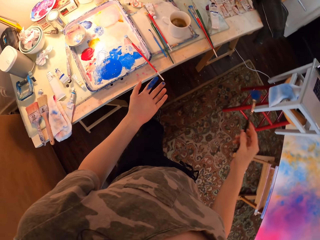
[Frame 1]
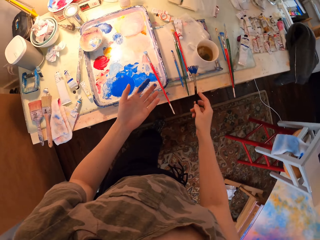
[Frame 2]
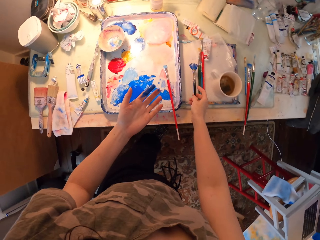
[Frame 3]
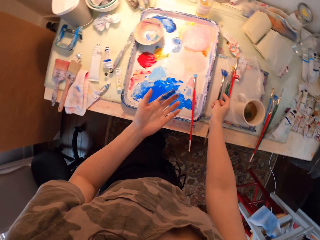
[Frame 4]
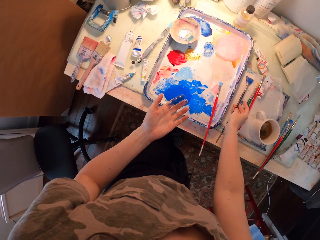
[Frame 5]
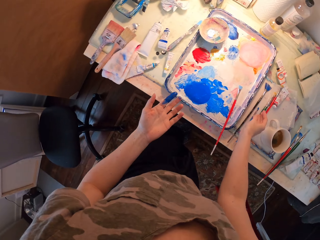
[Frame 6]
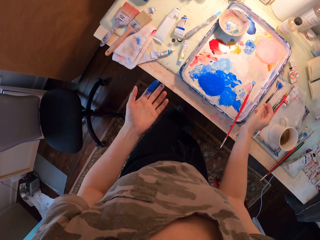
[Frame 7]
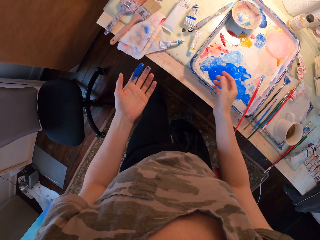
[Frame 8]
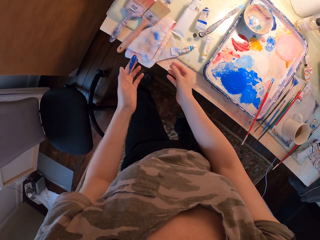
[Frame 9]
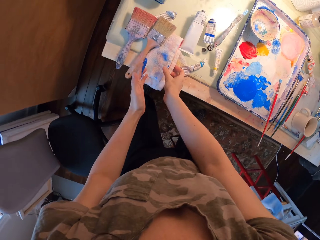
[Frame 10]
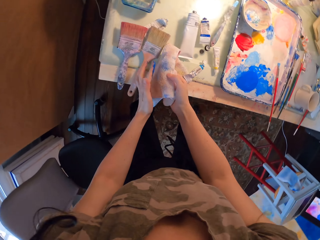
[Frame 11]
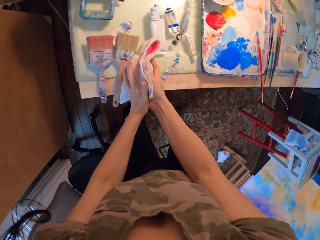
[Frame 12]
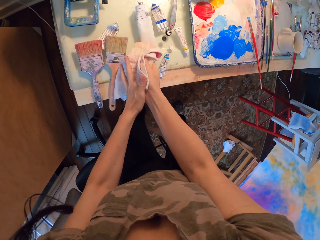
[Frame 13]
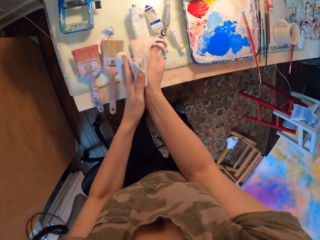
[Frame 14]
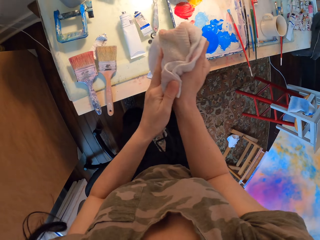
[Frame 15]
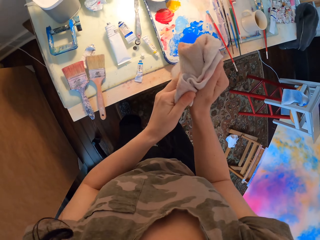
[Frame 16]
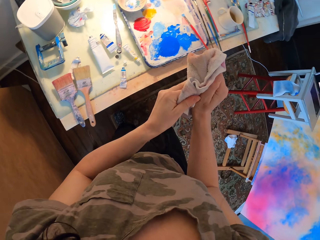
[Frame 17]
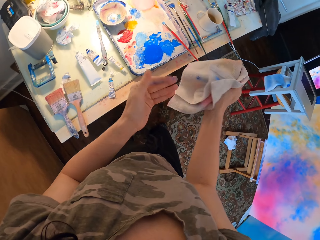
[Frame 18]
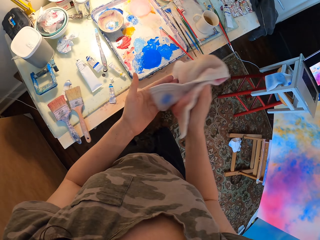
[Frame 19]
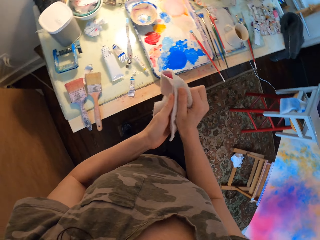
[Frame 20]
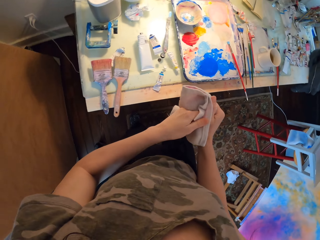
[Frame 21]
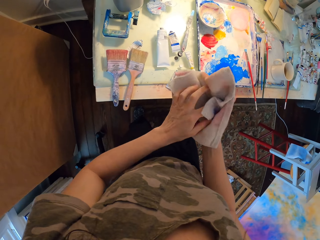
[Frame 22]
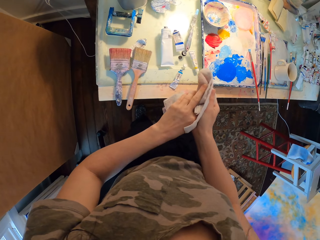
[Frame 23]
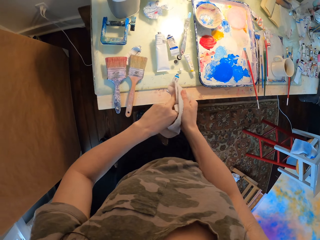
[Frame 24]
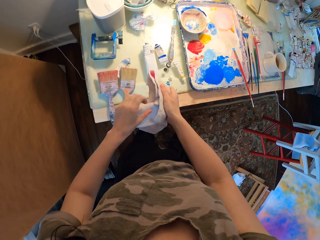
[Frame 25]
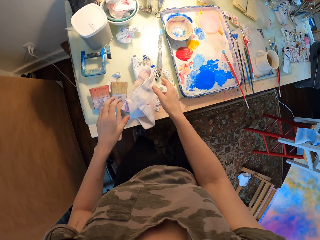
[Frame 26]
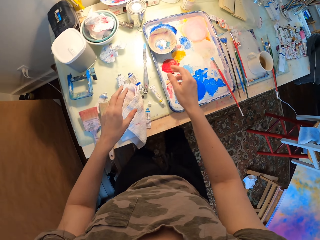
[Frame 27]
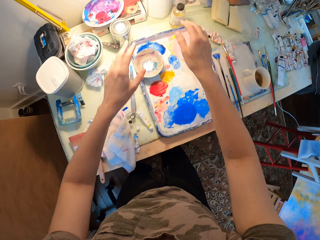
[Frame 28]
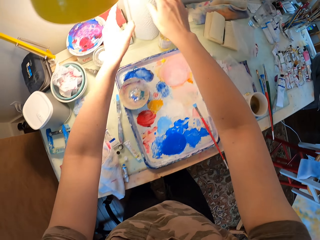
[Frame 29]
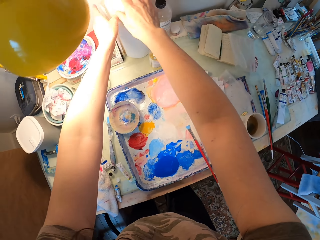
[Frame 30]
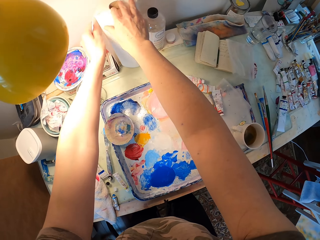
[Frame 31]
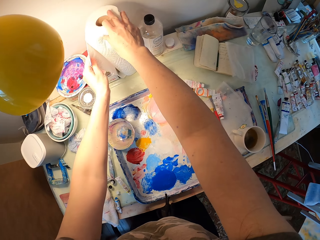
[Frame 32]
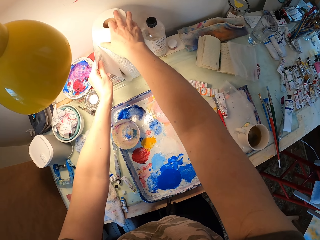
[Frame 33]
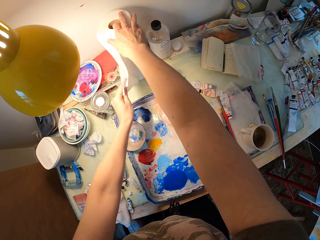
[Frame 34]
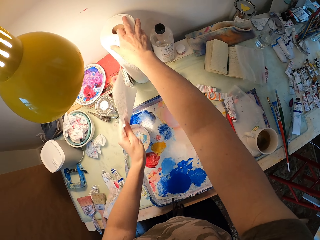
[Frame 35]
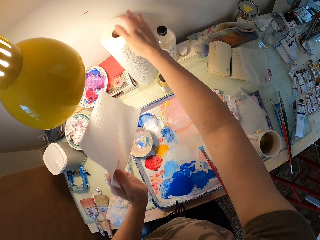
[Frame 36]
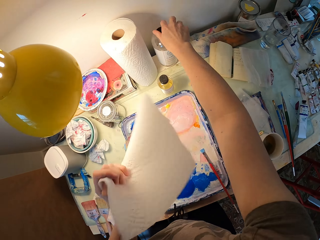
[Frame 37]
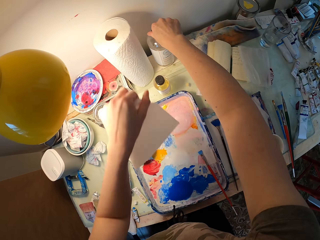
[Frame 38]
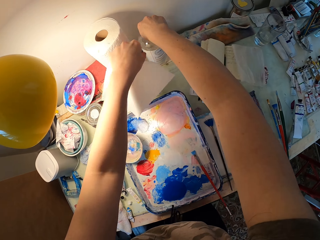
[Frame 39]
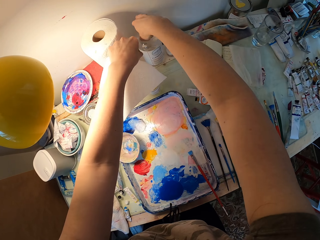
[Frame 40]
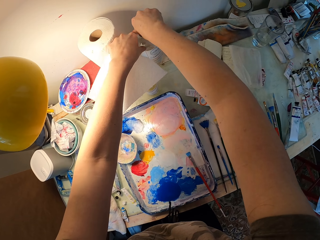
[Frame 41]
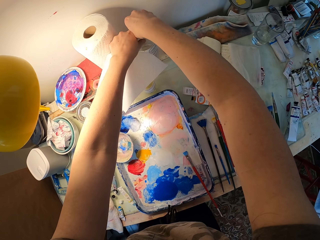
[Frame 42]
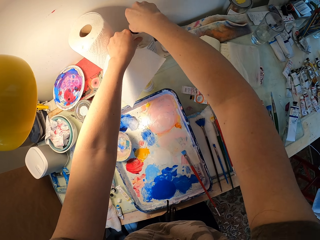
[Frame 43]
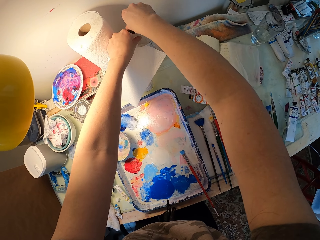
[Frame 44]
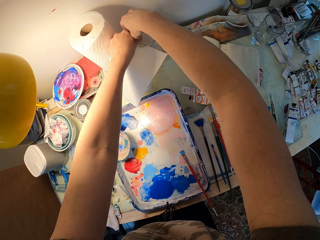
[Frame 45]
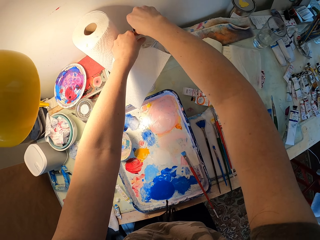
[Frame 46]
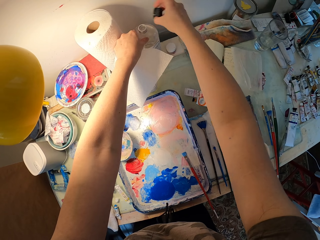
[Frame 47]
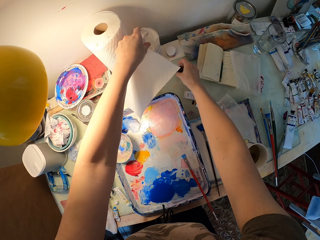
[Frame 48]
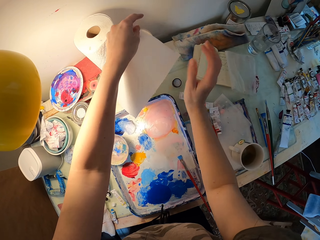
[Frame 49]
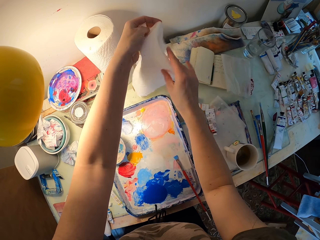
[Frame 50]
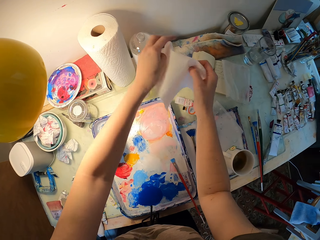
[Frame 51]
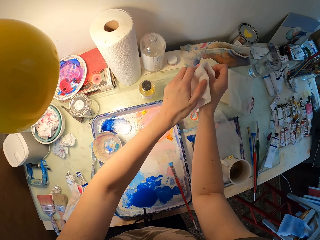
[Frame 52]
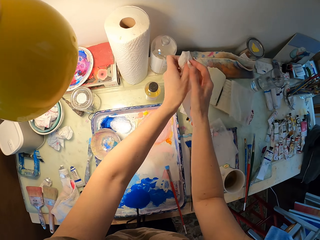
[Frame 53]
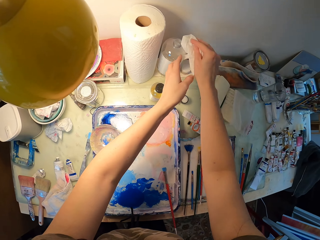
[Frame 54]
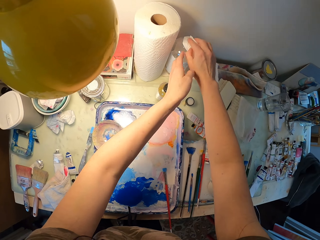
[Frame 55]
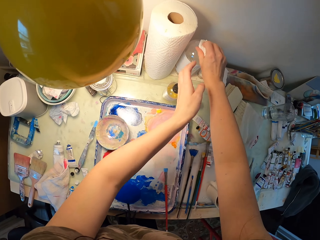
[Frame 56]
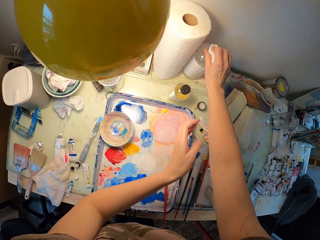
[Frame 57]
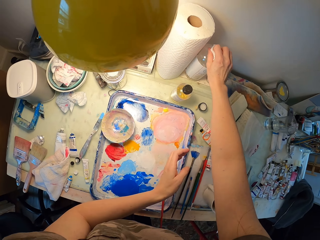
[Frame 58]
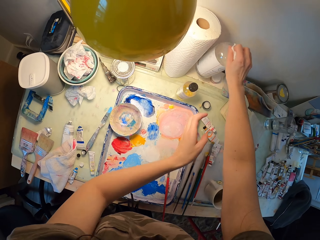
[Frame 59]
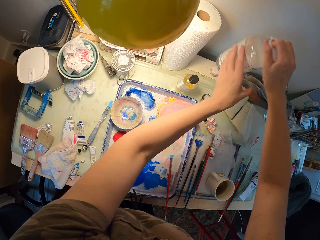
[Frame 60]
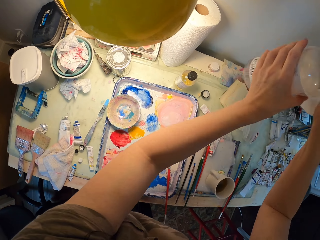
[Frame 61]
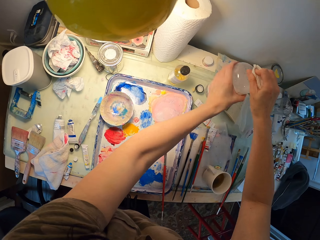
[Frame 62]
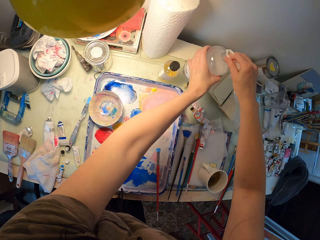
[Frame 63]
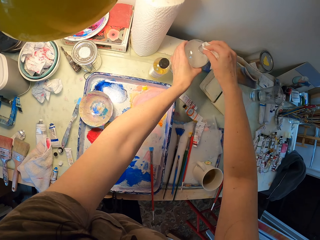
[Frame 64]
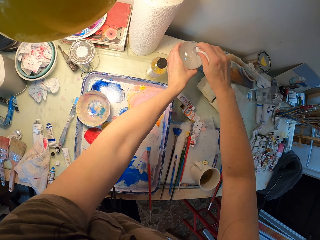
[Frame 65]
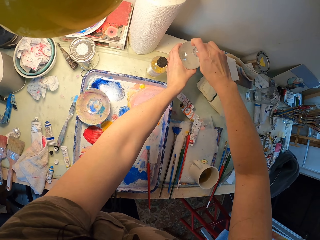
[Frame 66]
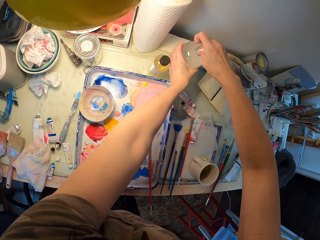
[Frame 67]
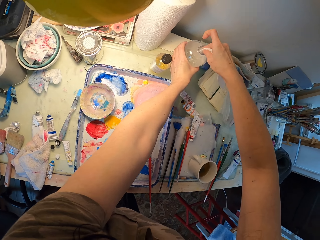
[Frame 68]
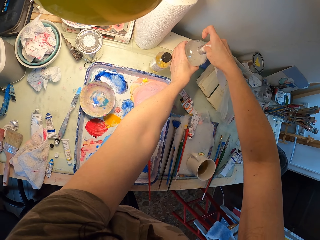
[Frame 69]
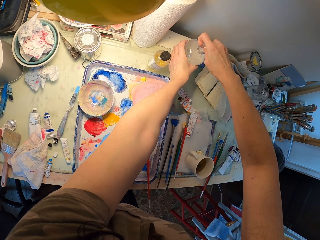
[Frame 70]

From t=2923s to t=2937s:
The camera wearer turns around. She puts the painting brush on the table. She takes the hand towel and wipes her hand on the towel. She throws the rag. She puts down the hand towel. She takes the tissue or hand paper and cuts a piece of the tissue. She opens the bottle lid of the spirit. She puts down the lid. She folds the tissue. She dips the hand paper in the bottle. She puts the tissue on the bottle. She shakes the bottle.

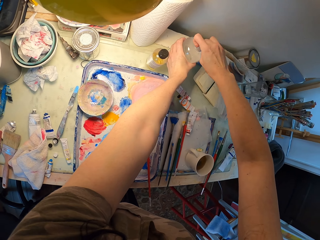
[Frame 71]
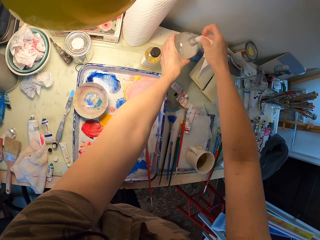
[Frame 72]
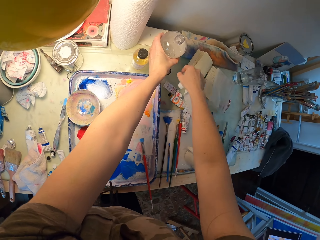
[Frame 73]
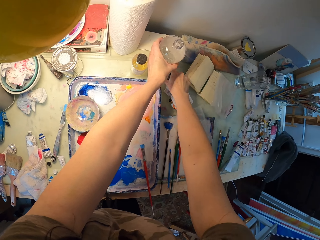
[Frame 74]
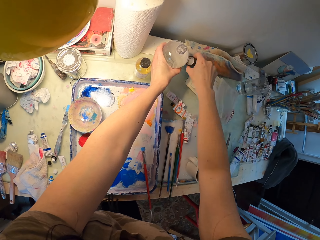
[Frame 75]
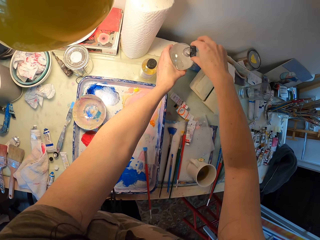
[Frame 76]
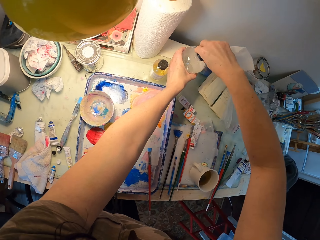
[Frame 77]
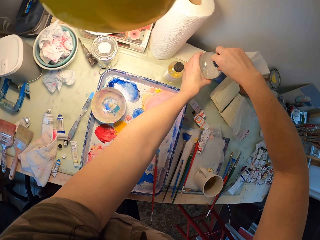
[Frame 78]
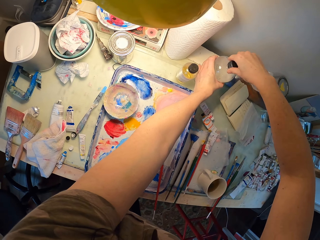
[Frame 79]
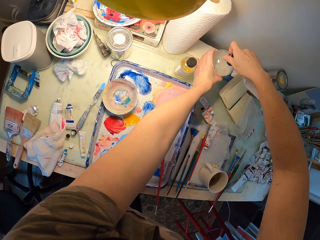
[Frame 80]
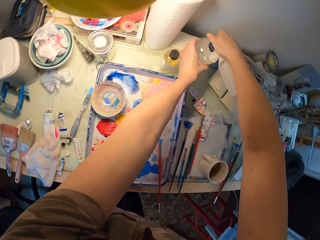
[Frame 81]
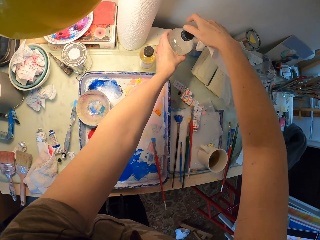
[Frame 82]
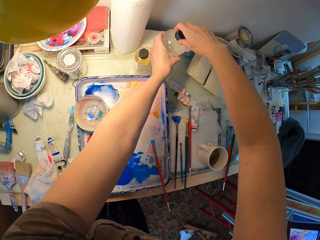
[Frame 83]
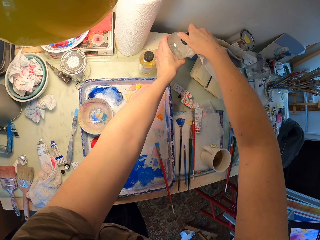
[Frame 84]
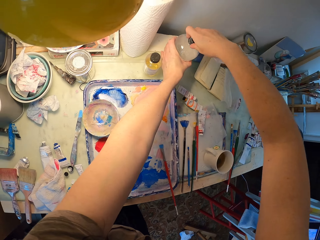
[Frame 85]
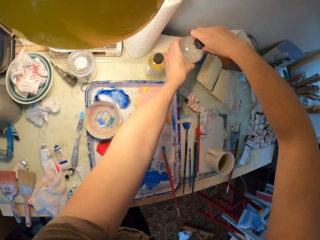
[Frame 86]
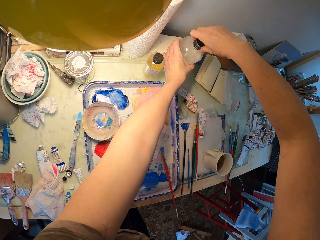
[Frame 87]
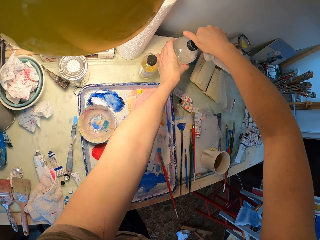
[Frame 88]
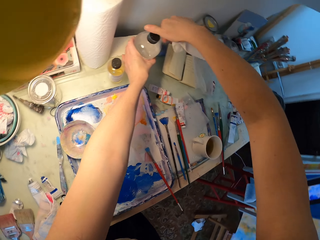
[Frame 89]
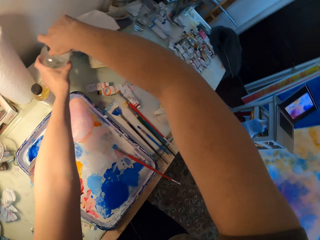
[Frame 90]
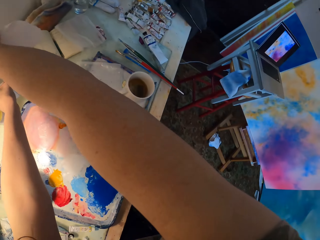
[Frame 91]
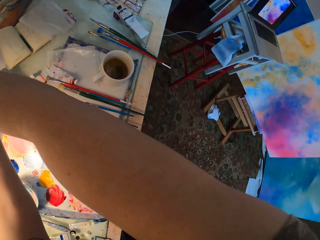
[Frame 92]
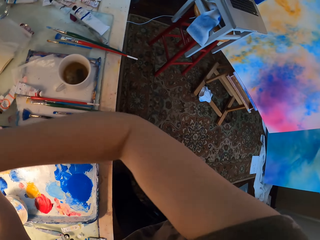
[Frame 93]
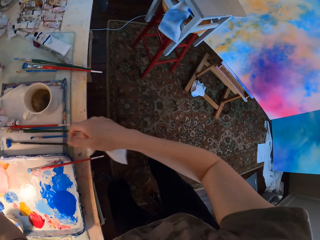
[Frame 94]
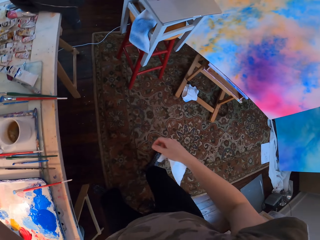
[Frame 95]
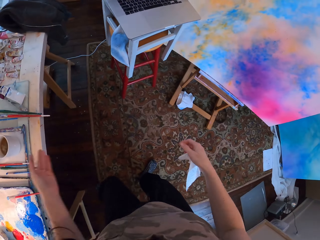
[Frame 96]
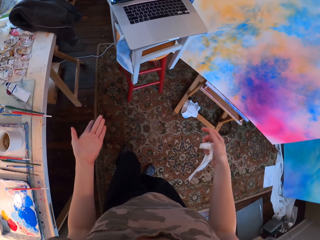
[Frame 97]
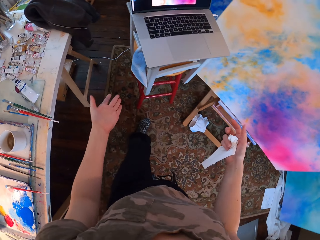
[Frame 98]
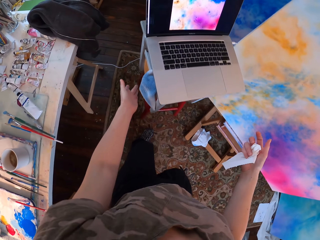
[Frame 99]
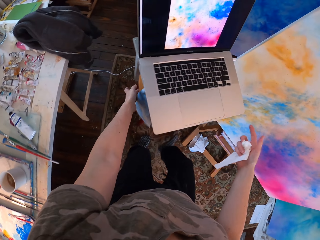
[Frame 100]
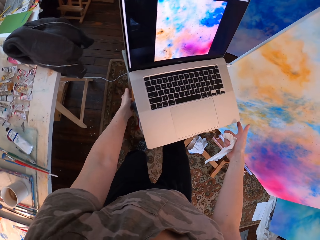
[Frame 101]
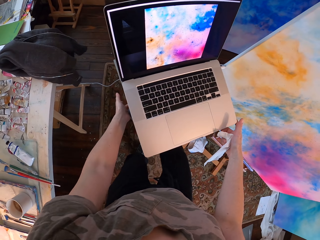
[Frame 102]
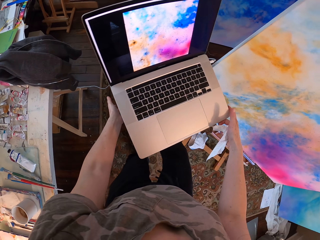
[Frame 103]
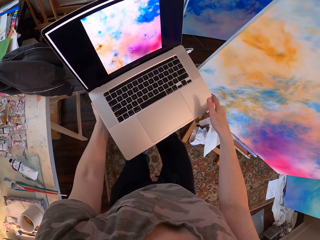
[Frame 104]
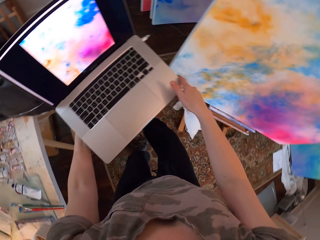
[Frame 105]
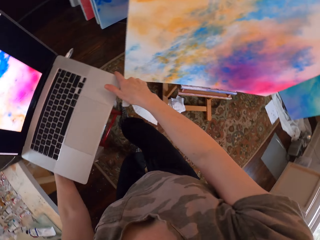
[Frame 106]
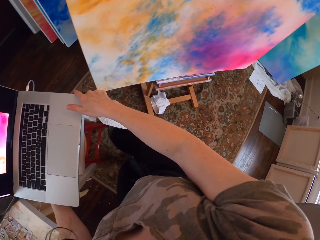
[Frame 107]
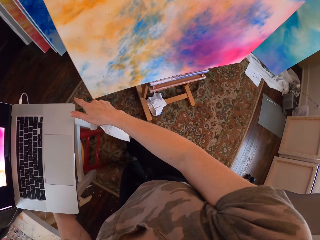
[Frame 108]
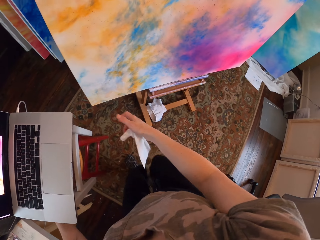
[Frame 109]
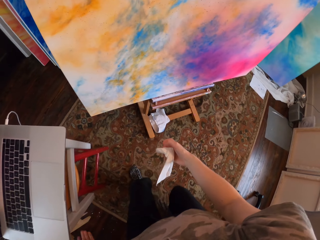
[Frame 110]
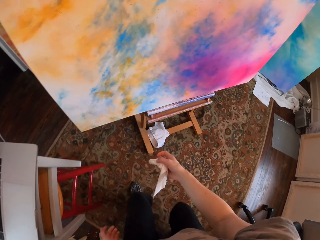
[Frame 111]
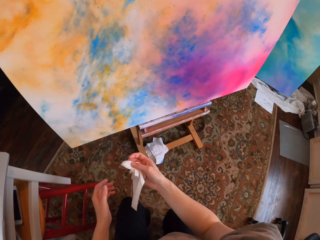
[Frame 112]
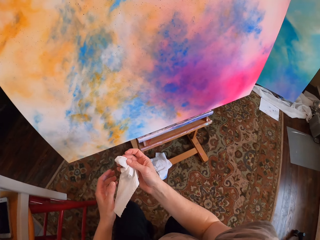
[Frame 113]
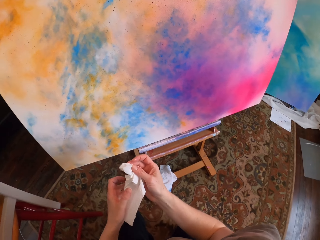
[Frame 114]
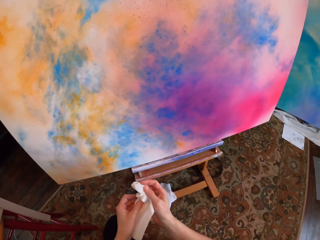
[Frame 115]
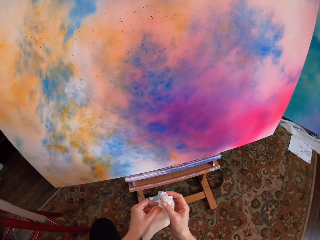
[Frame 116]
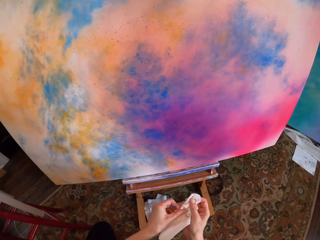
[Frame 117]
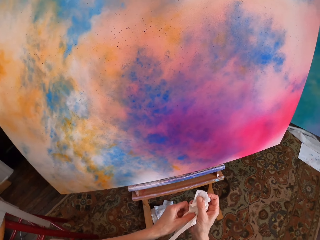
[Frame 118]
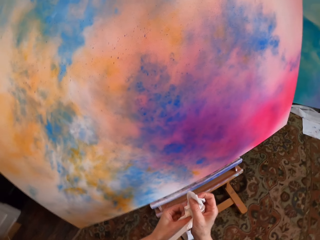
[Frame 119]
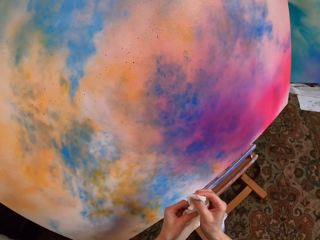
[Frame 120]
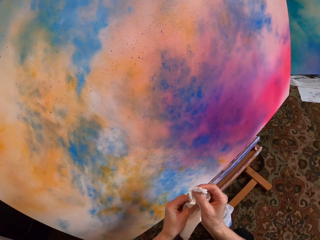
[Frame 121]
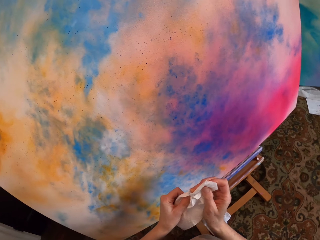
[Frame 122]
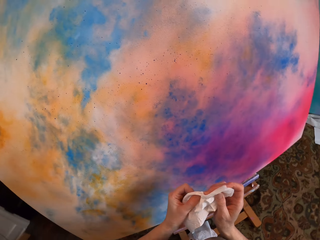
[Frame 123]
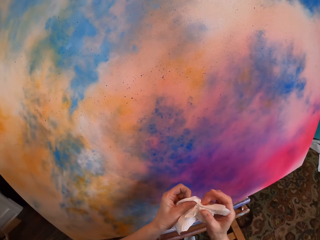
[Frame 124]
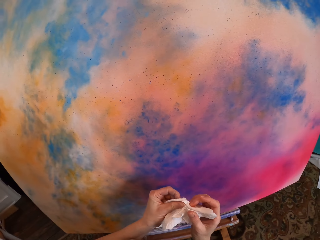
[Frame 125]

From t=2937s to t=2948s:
The camera wearer pulls the hand paper. They take the lid. They close the bottle. They move towards the laptop. They move the laptop. They look at the board. They bend down.
